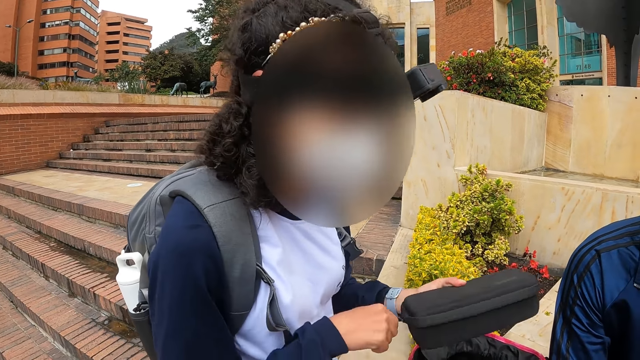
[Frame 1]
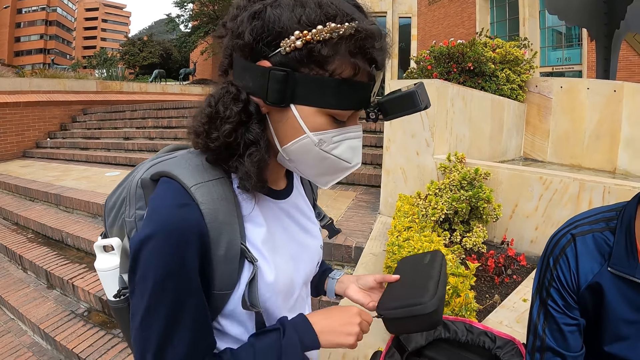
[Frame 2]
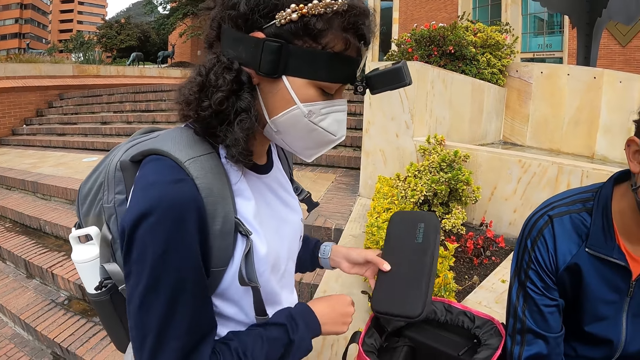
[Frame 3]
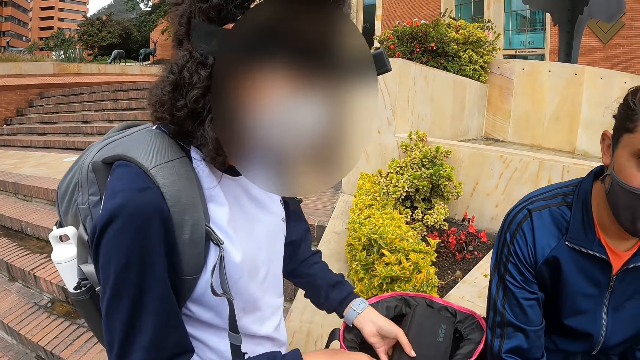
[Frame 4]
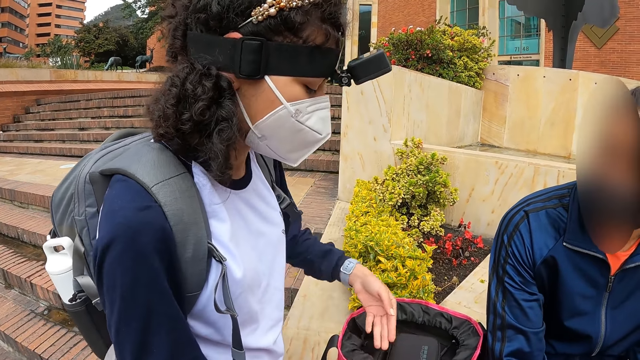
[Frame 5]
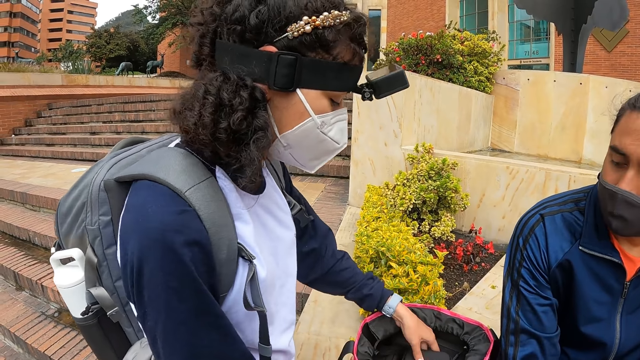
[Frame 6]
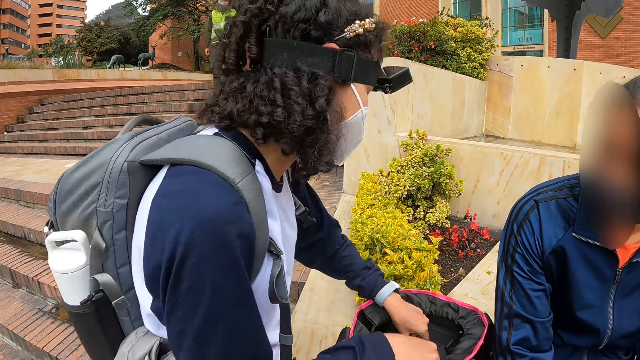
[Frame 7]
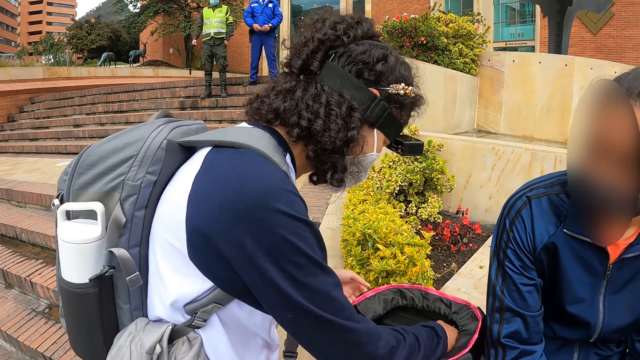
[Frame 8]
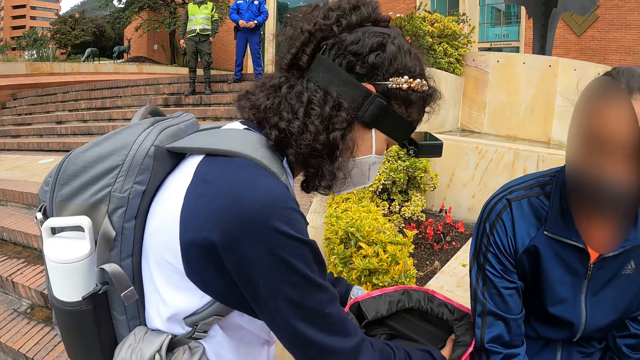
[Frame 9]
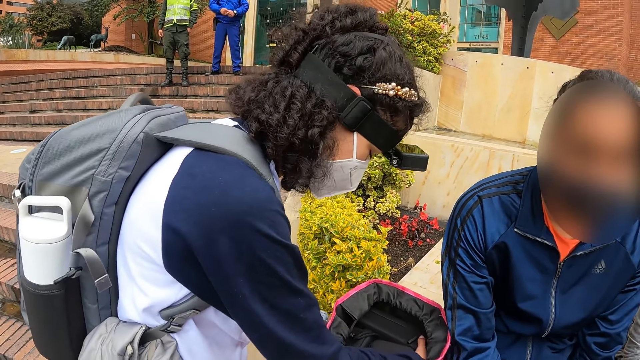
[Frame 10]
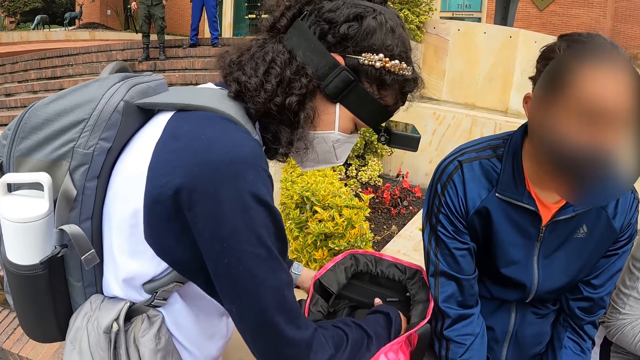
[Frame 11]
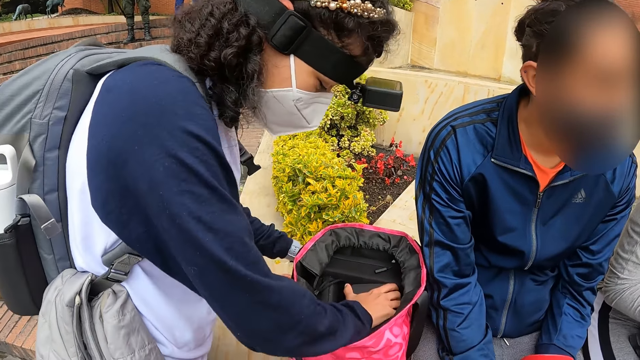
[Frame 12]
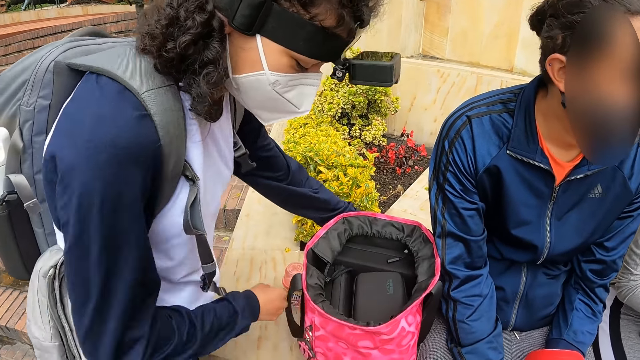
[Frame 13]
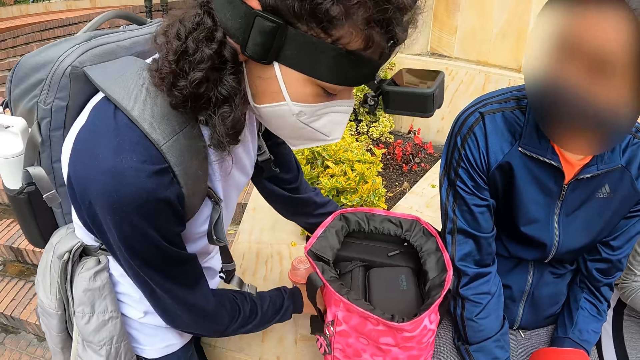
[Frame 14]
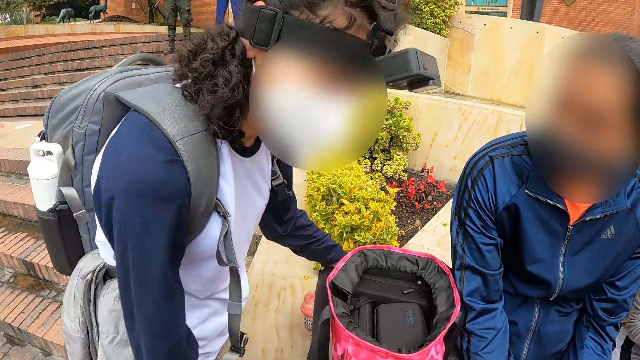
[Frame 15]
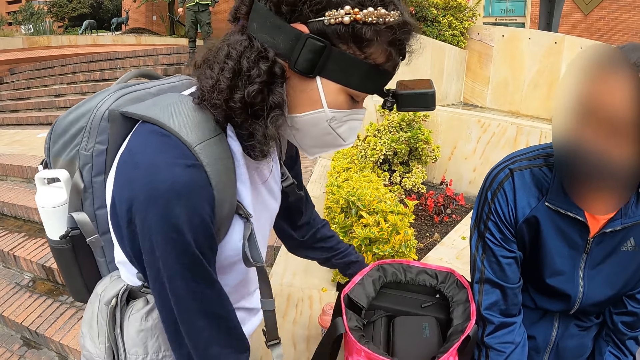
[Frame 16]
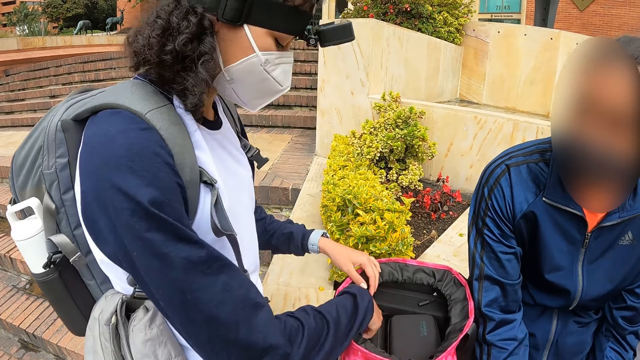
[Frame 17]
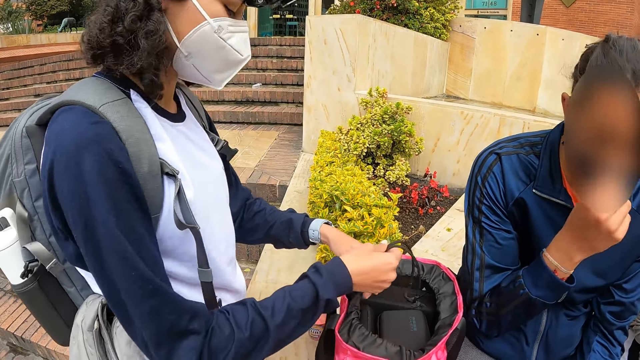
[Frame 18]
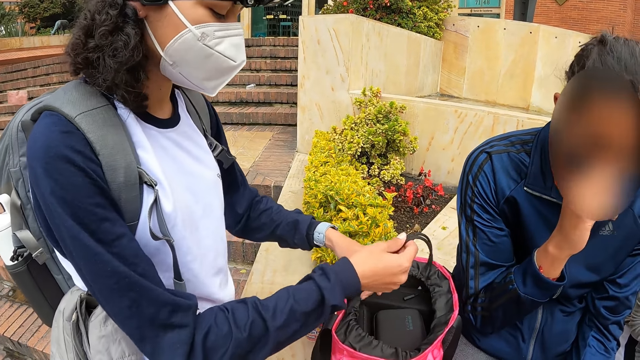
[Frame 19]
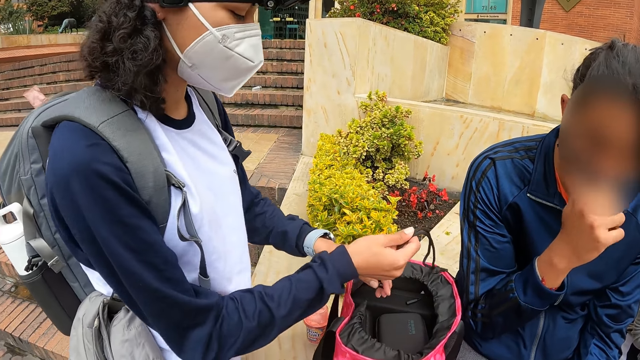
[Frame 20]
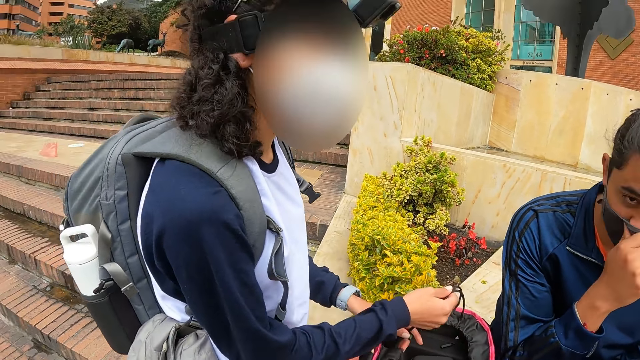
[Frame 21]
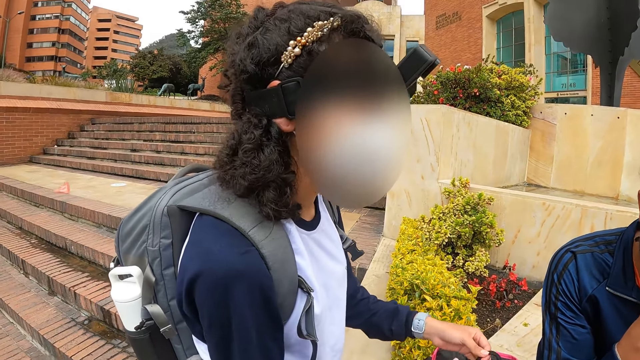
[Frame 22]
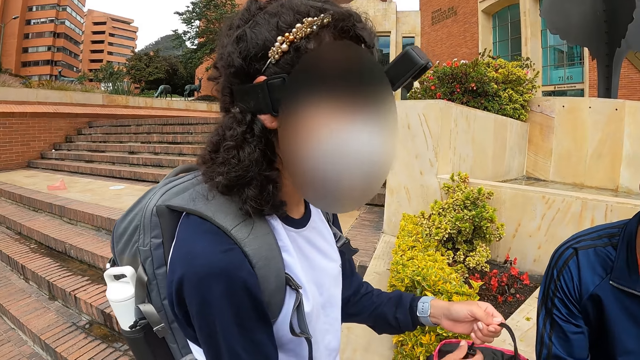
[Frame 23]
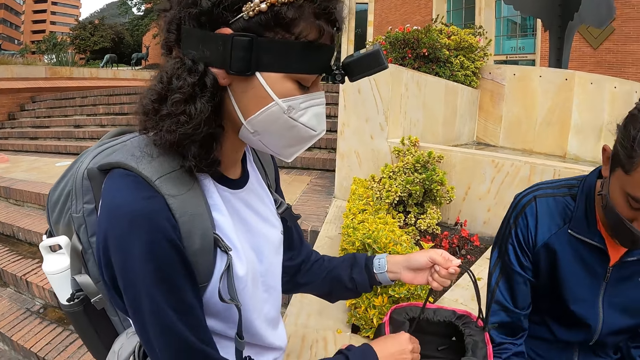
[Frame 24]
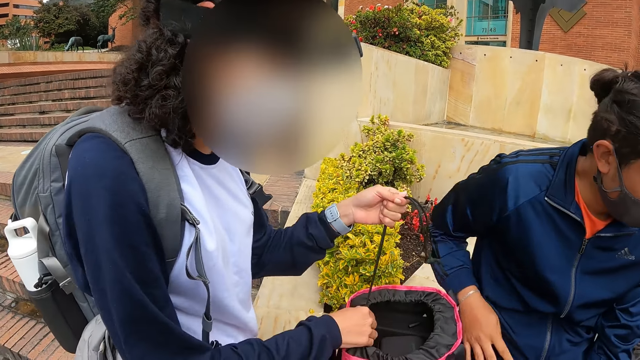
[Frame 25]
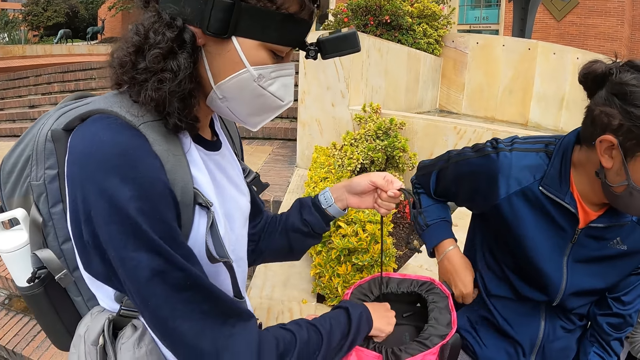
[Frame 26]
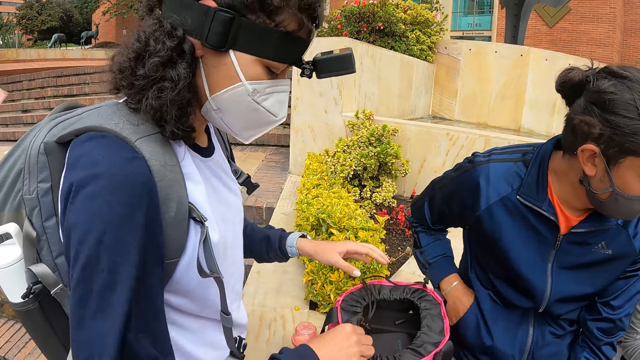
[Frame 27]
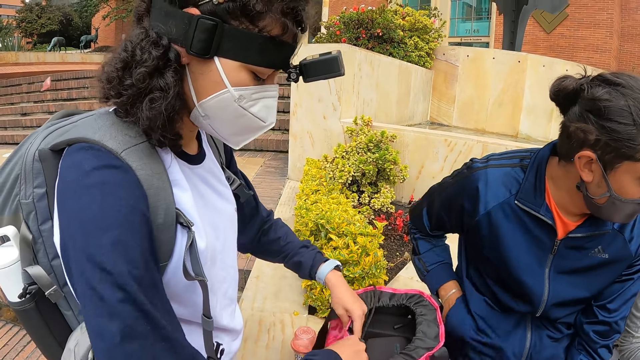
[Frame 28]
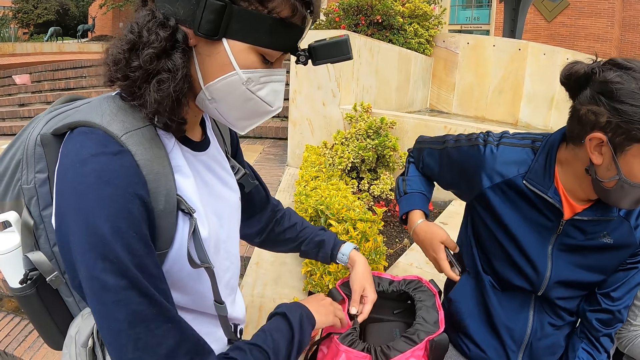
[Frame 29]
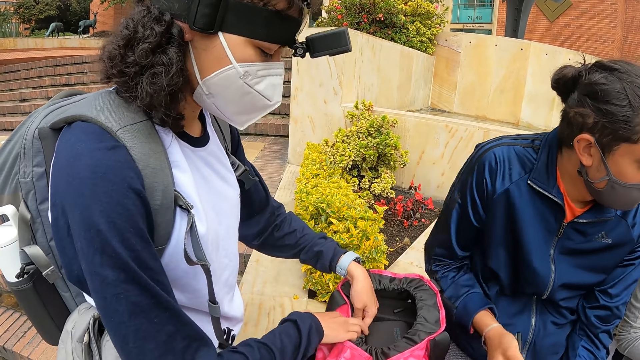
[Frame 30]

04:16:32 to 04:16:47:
The woman drops the black box inside the bag on the pavement with her left hand. The woman adjusts the bag on the pavement with both hands. The camera wearer looks around. The man scratches his nose with his right hand. The woman fastens the bag ropes with both hands. The camera wearer interacts with the woman. The man picks up a phone from his shirt pocket with his right hand.

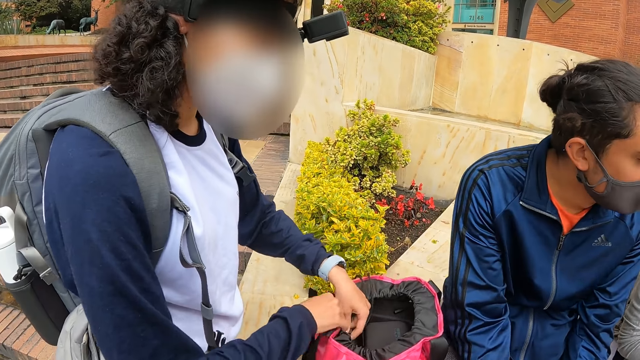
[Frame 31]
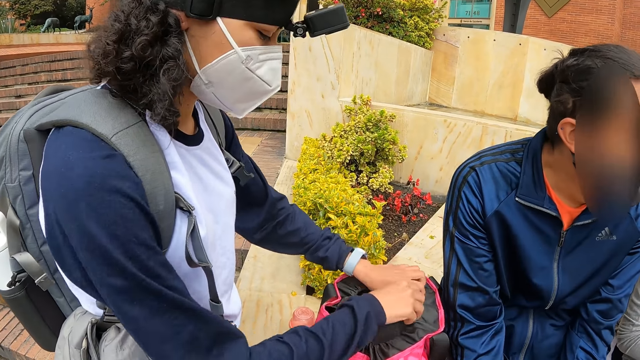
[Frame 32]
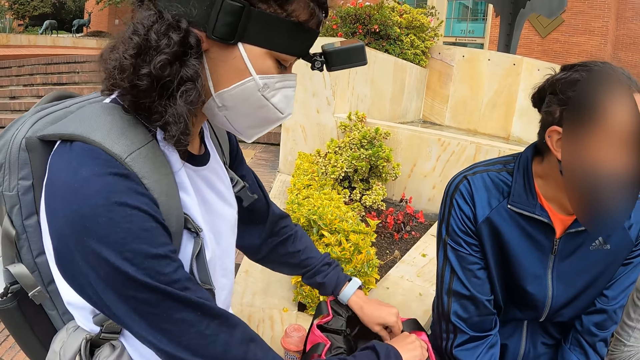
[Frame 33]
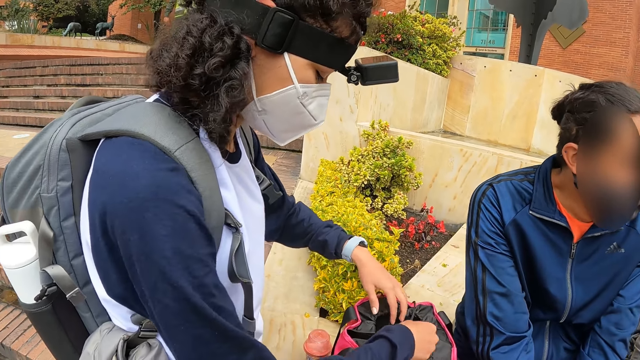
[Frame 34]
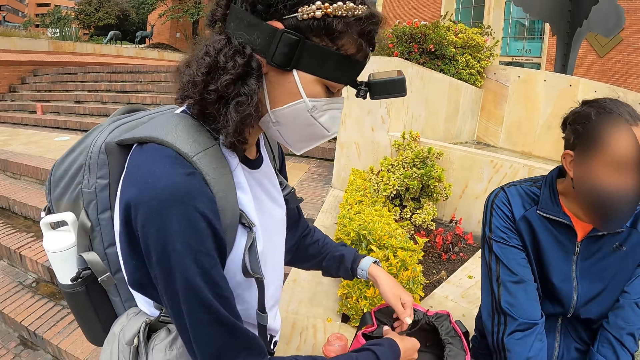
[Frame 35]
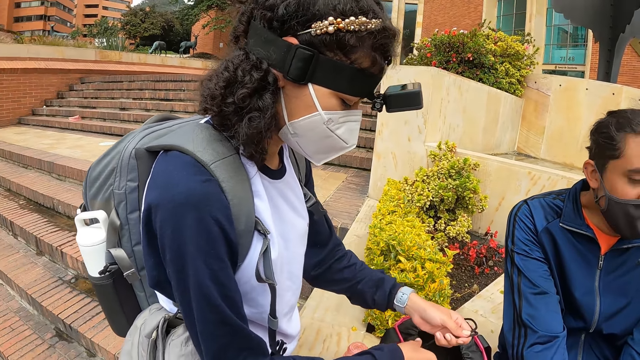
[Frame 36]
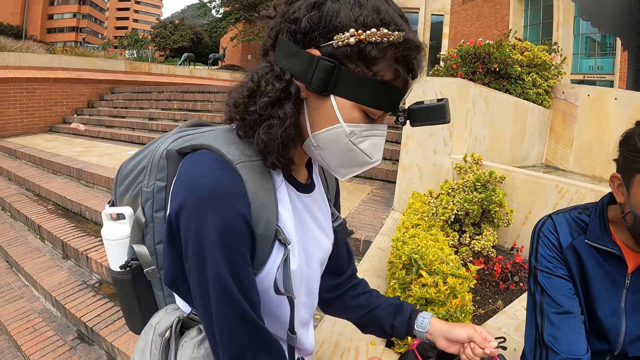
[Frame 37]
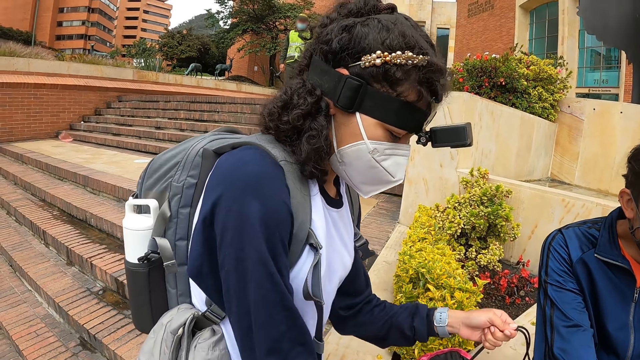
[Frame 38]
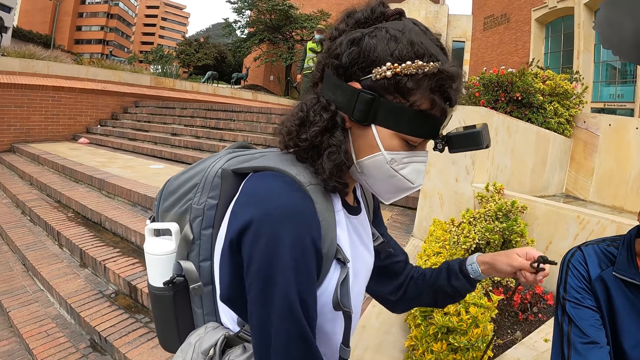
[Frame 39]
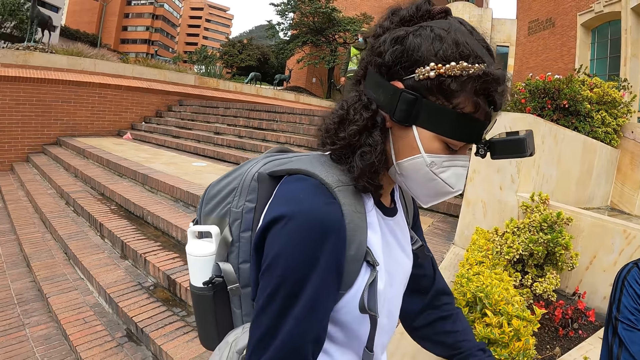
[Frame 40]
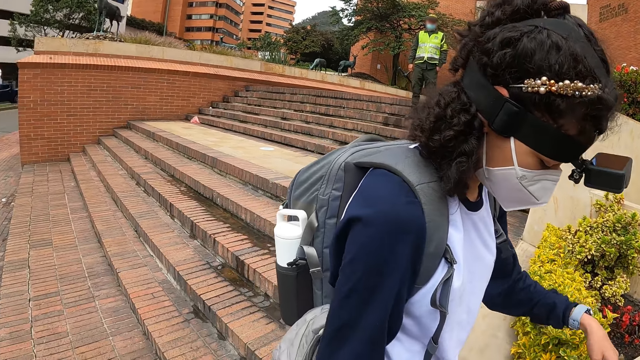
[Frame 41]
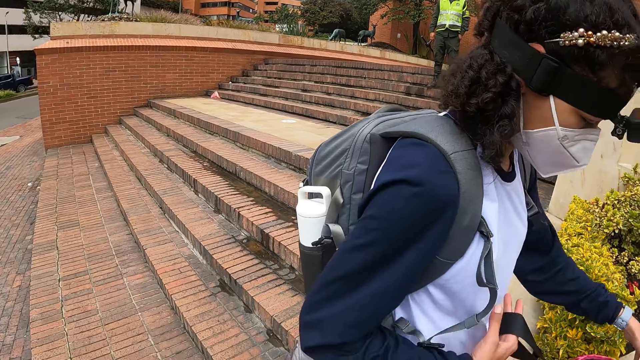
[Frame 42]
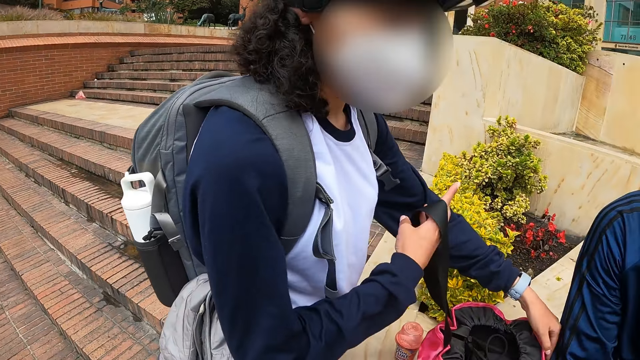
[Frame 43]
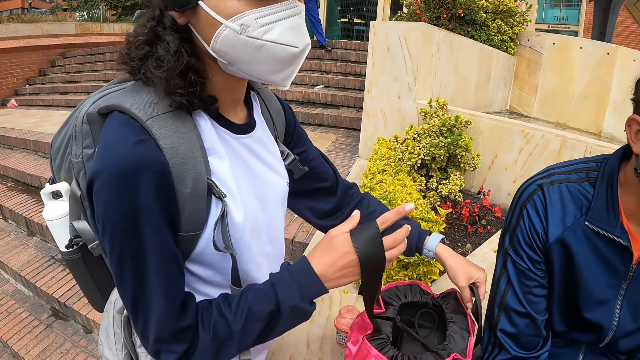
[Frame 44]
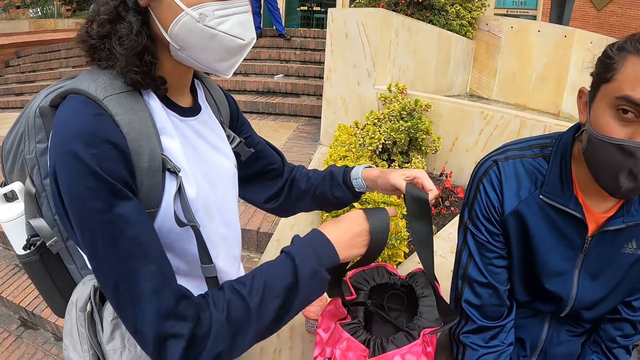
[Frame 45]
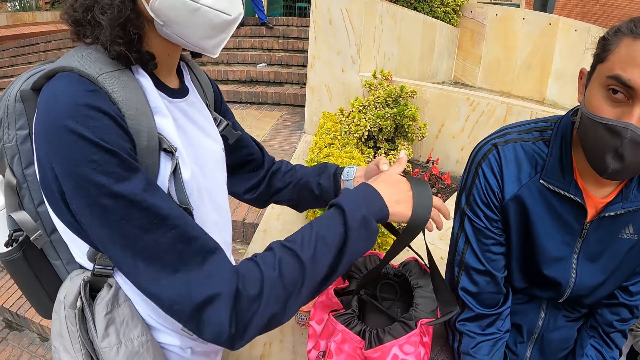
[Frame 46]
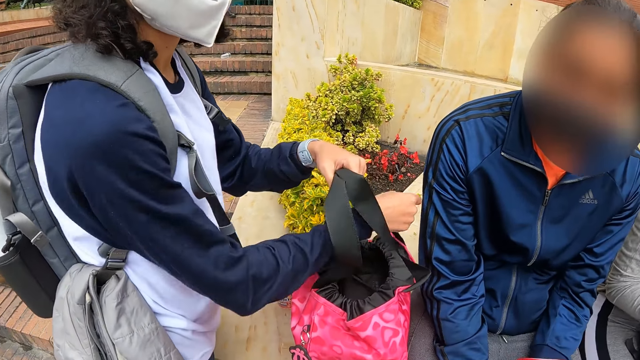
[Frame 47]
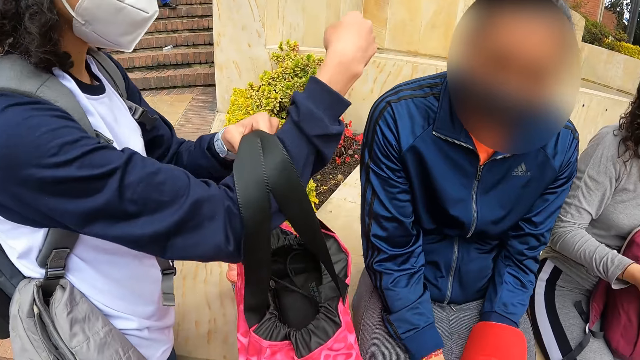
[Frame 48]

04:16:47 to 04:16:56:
The camera wearer looks around. The woman holds the bag handle with her right hand. The woman holds the bag handle with her left hand. The woman passes the bag handle in her right hand to her left hand. The woman carries the bag from the lawn fence with her right arm.
